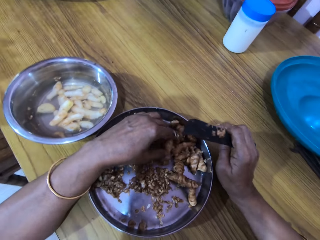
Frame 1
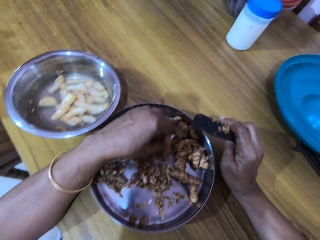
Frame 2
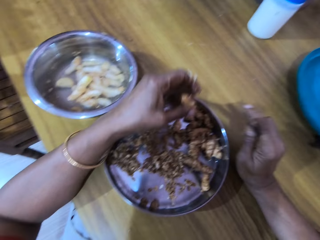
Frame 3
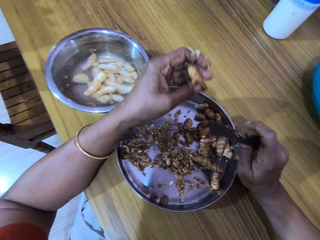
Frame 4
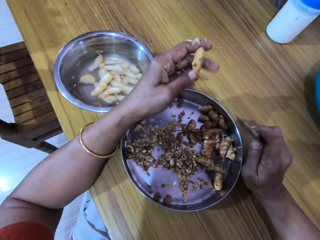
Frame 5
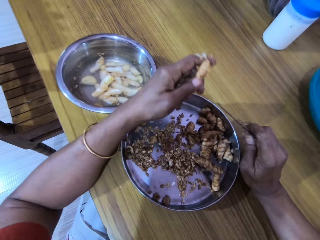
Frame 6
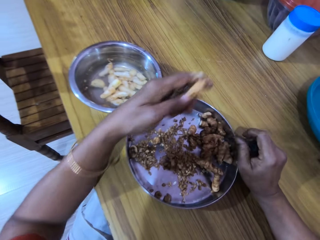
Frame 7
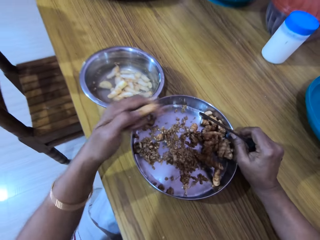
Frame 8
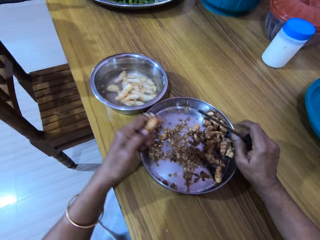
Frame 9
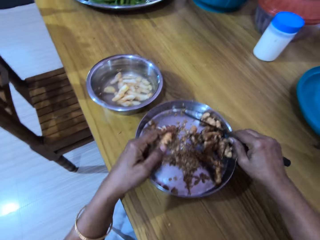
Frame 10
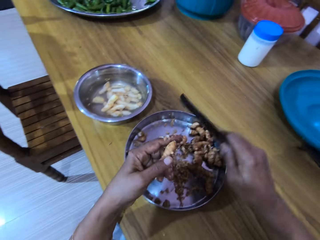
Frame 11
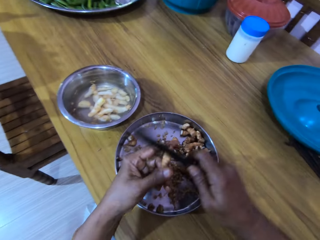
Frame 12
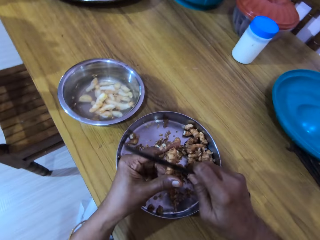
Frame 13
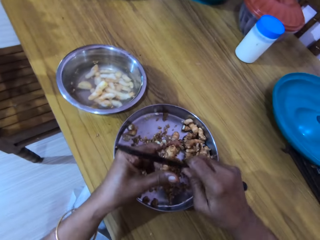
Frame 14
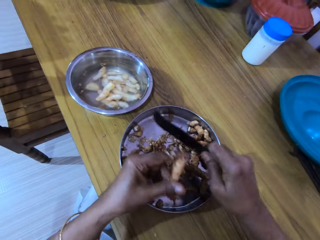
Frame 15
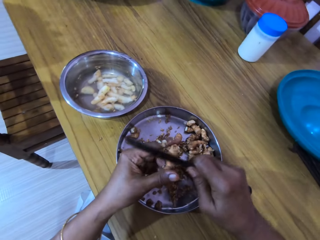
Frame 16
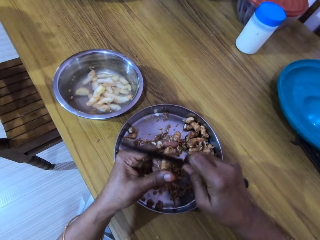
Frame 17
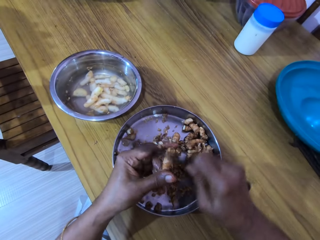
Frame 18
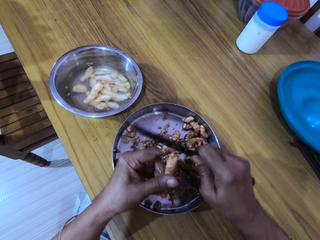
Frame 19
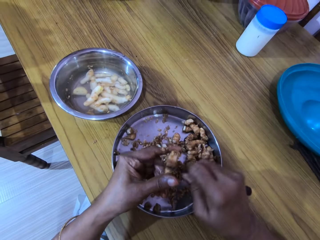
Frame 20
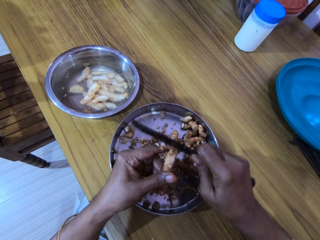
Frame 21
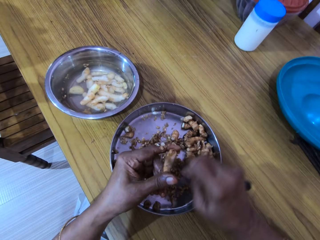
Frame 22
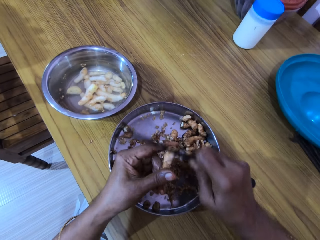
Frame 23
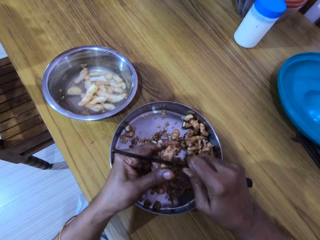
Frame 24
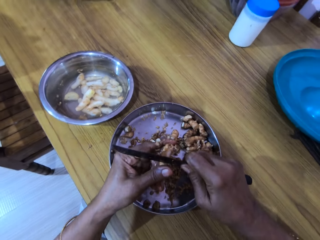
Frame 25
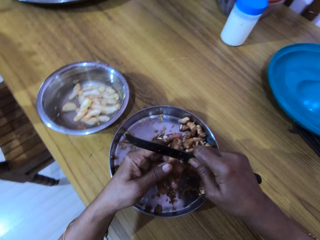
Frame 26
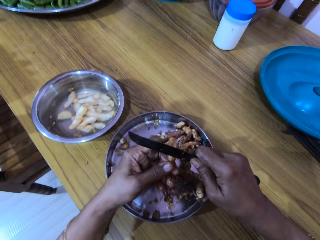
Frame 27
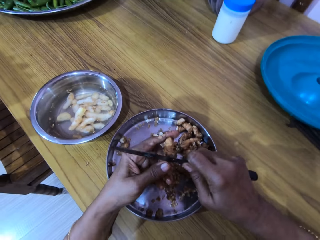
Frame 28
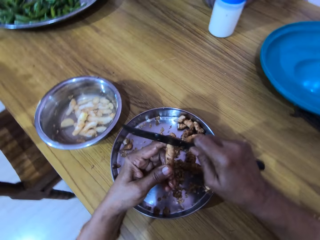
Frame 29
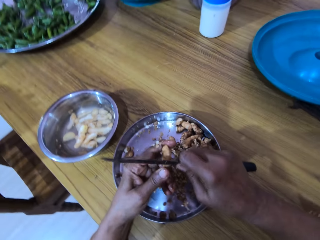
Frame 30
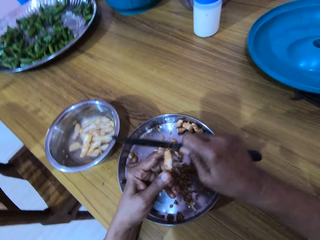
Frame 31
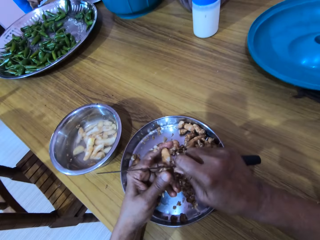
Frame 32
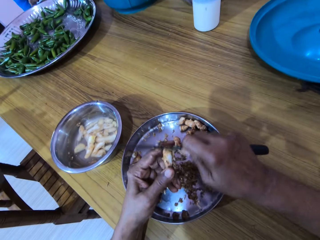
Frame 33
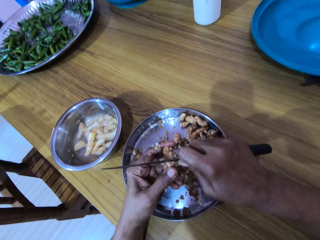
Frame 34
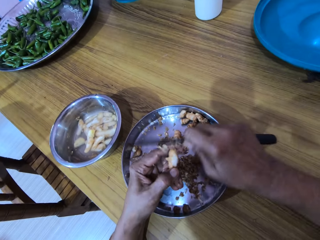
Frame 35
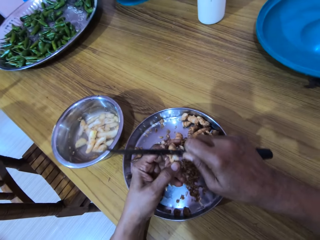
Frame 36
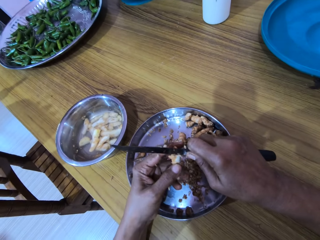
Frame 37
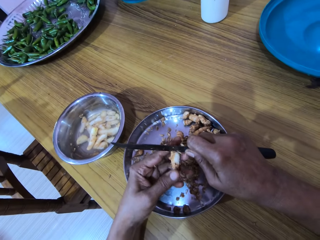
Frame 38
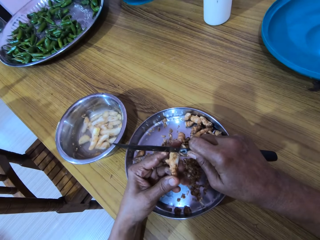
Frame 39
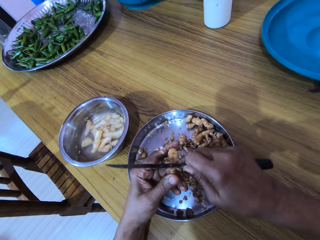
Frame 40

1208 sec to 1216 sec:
The camera wearer picks a ginger bulb from the tray with her left hand. She peels the ginger bulb in her left hand with the knife in her right hand.

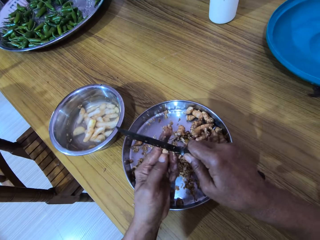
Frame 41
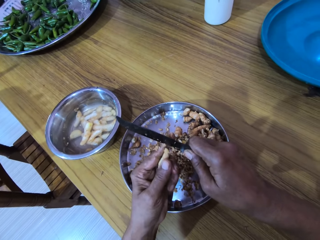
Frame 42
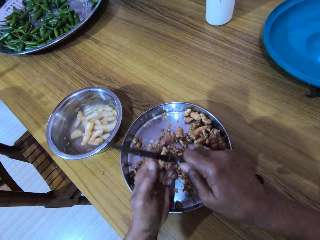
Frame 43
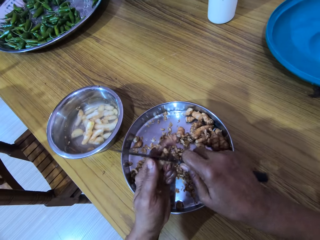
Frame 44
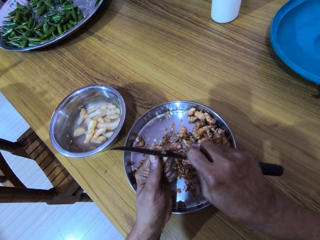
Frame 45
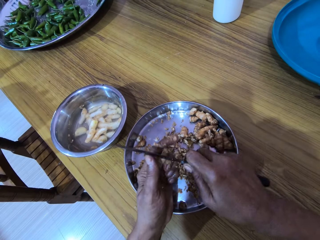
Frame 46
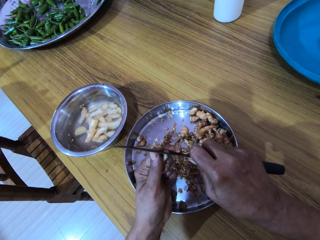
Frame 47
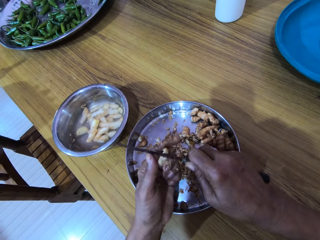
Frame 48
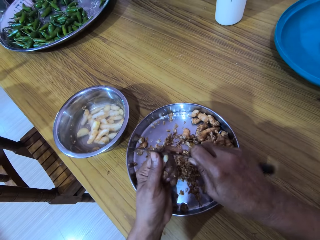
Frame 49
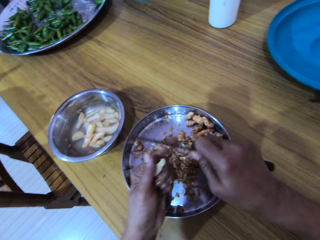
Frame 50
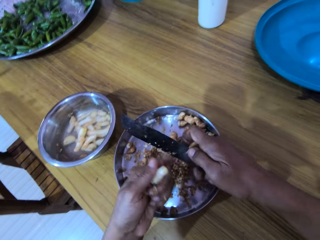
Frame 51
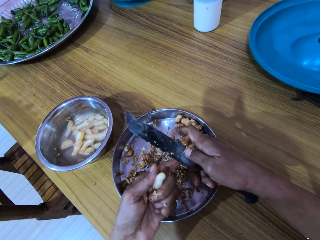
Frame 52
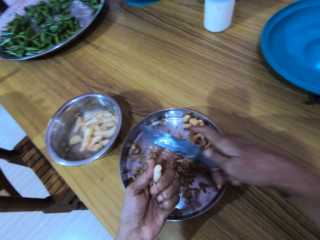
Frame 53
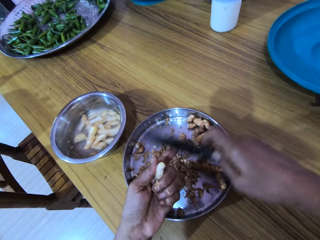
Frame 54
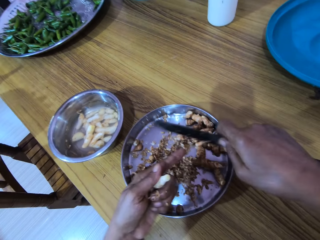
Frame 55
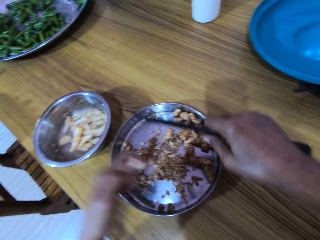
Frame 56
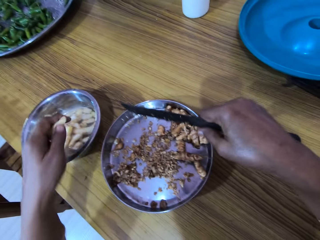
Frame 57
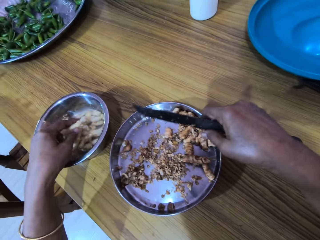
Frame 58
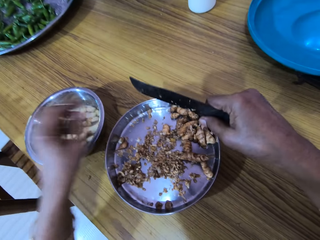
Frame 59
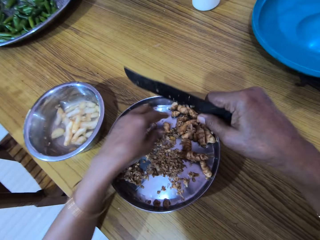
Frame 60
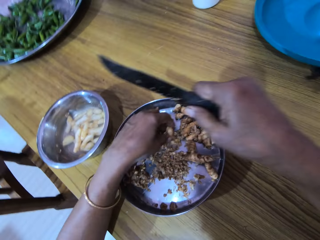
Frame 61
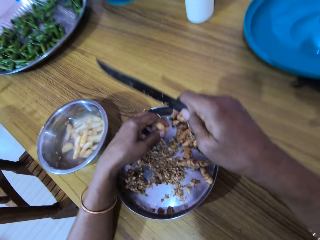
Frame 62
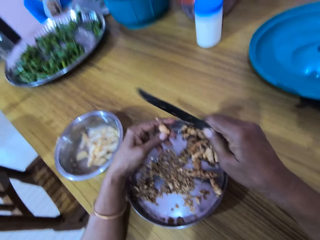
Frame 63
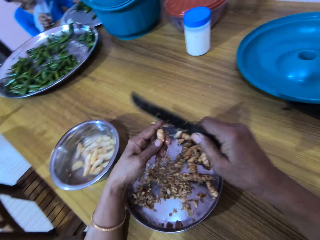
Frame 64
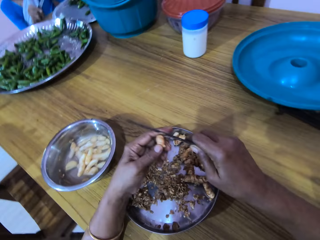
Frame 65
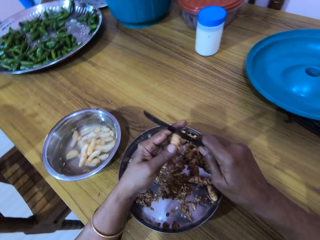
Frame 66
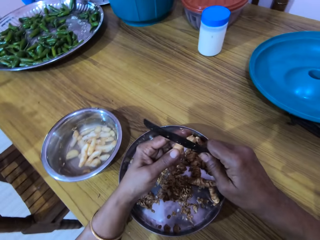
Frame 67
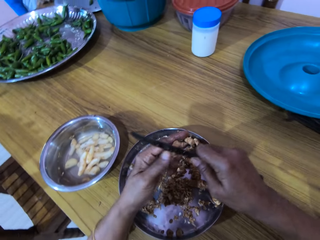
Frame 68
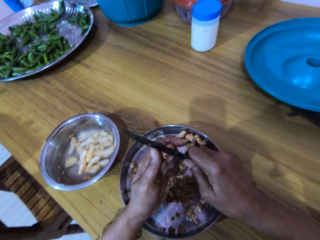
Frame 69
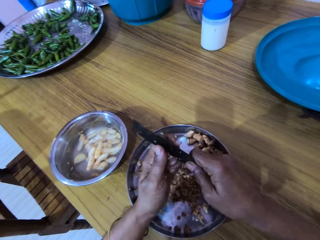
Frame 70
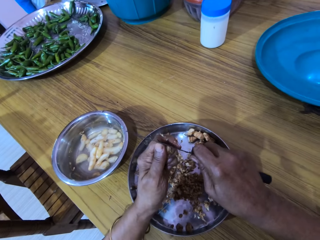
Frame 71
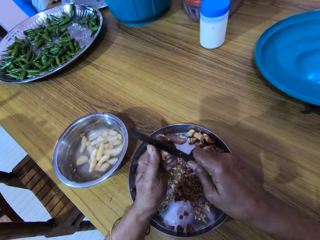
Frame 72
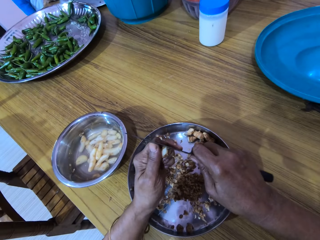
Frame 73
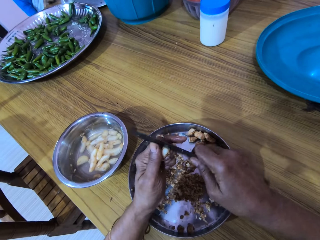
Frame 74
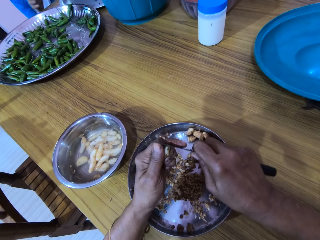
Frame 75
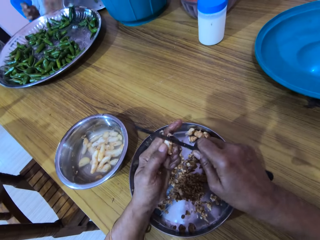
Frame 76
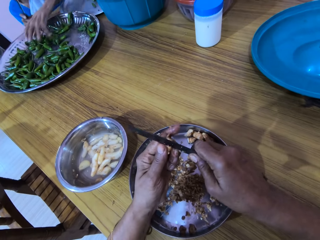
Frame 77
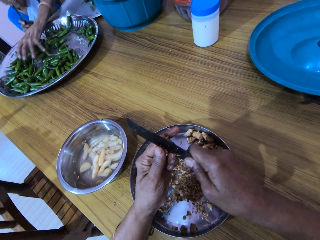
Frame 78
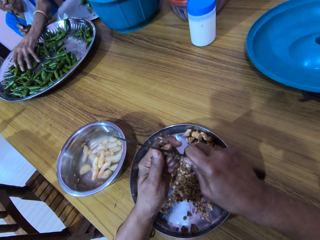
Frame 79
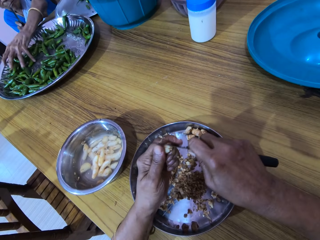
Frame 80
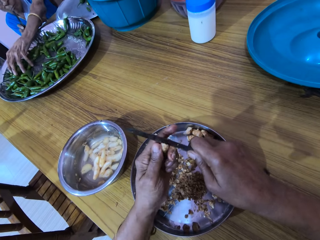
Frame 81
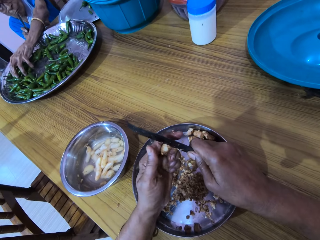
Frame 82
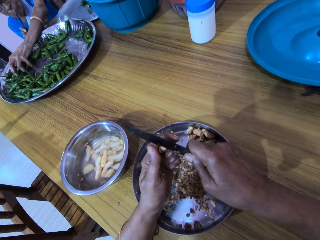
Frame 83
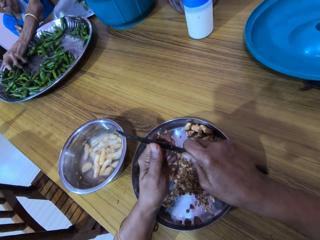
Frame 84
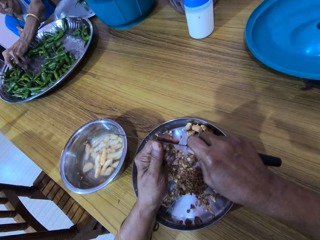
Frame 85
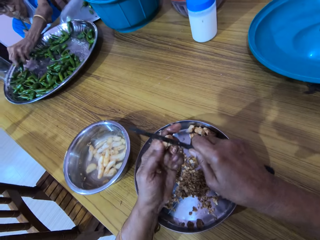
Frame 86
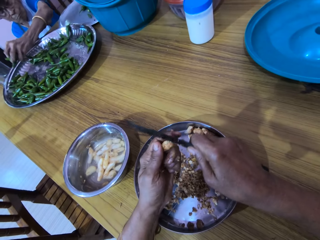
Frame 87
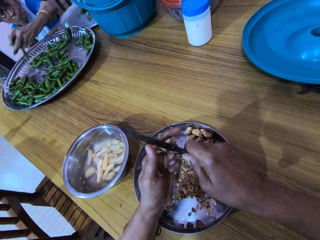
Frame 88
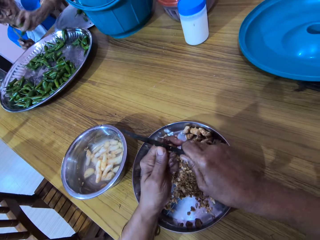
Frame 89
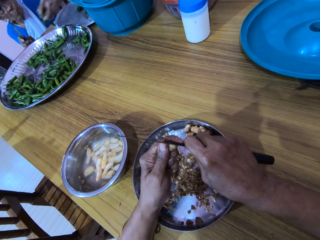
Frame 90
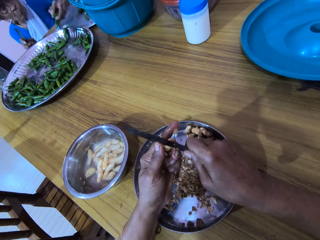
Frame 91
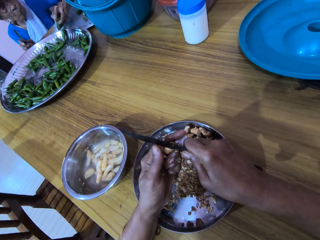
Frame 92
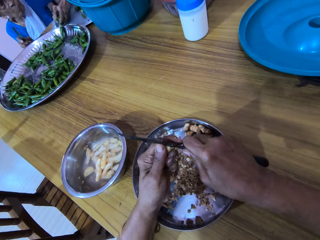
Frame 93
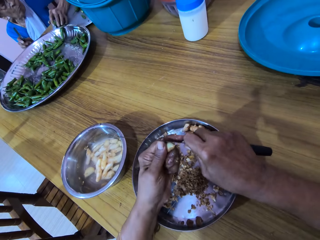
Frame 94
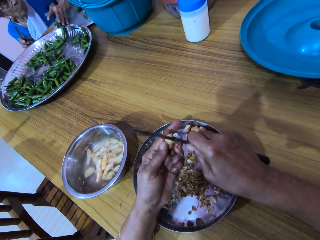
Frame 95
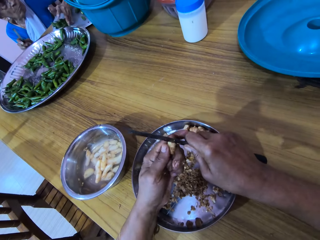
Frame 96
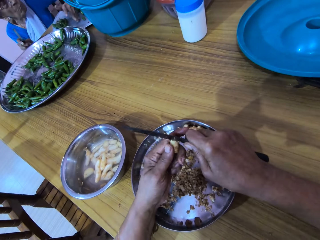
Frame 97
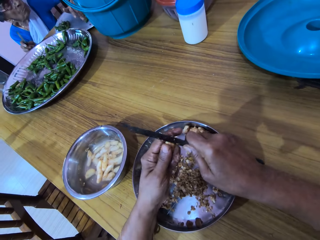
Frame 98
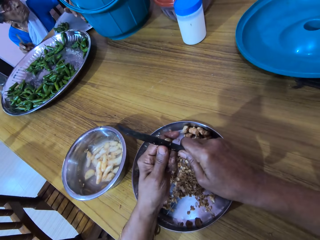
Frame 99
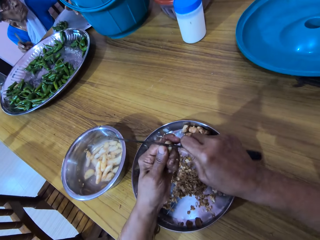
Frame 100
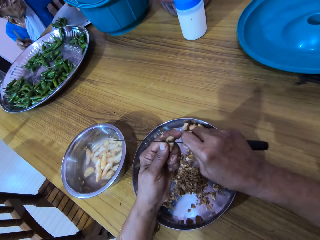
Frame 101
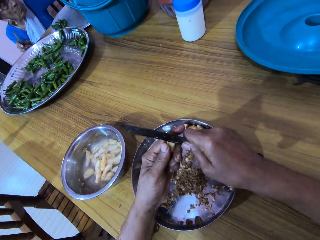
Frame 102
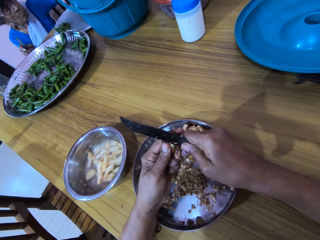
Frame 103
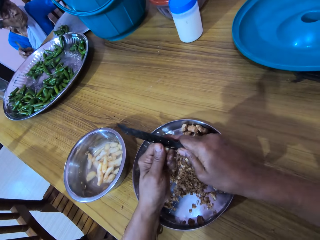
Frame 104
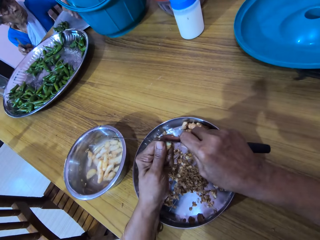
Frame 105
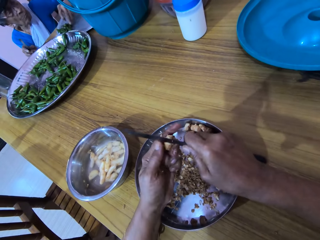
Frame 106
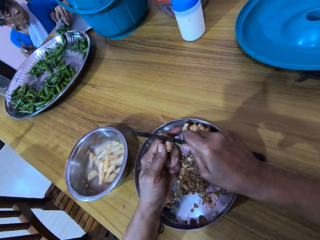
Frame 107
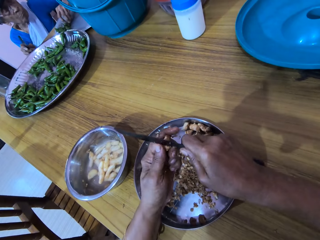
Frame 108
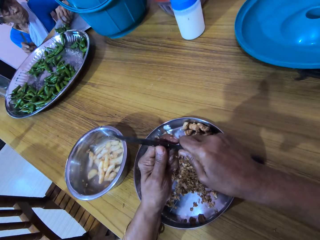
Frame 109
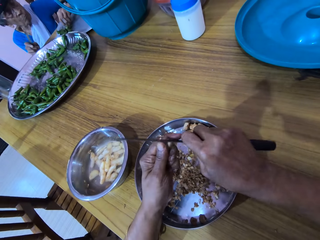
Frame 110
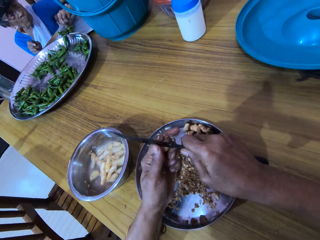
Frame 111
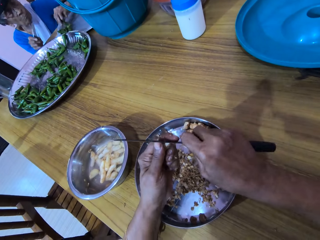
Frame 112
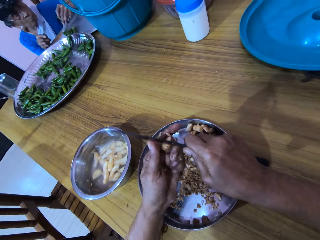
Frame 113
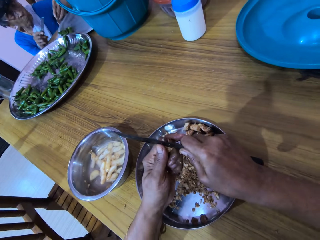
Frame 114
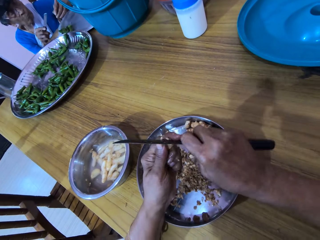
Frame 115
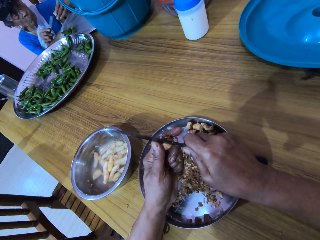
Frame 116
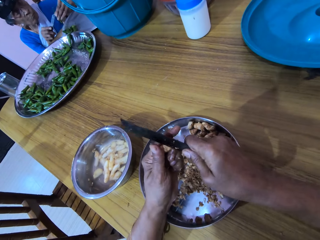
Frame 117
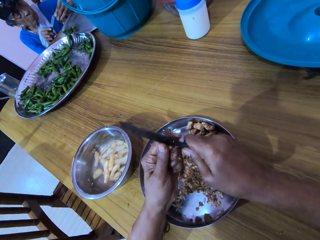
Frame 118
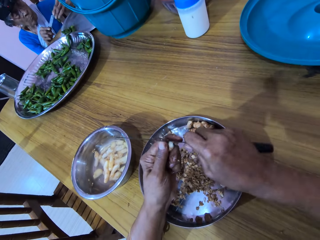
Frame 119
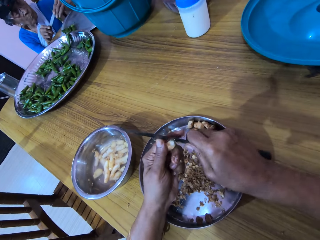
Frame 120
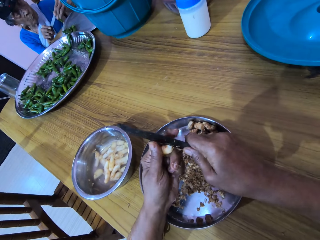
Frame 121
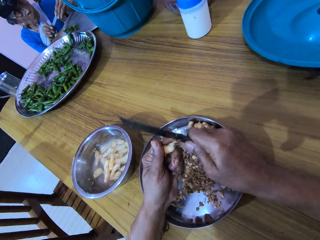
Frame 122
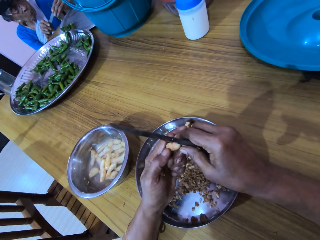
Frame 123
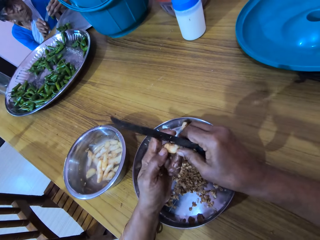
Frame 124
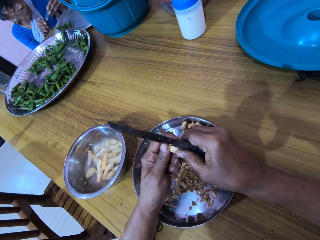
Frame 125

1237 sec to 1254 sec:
The camera wearer cleans the knife in her right hand with her left hand finger. She drops the ginger bulb in her left hand in the bowl of water on the table. A woman holds a green pepper in her left hand. The camera wearer picks a ginger bulb from the tray on the table with her left hand. She peels the ginger bulb in her left hand with the knife in her right hand. The woman packs a bundle of green peppers from the tray on the table with her left hand. She drops the bundle of green peppers in her left hand on a tray on a table. She adjusts the bundle of green peppers on the tray with her left hand. She picks a green pepper from the tray with her left hand. She pierces the green pepper in her left hand with a knife in her right hand.
